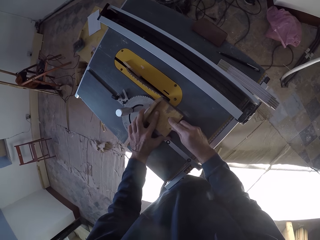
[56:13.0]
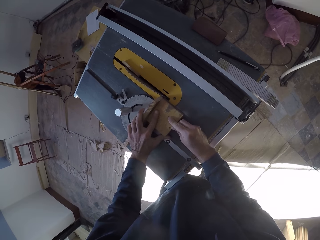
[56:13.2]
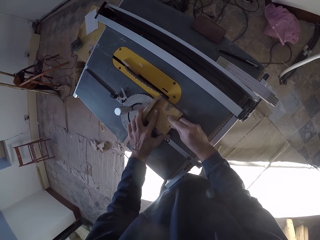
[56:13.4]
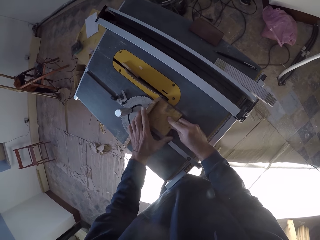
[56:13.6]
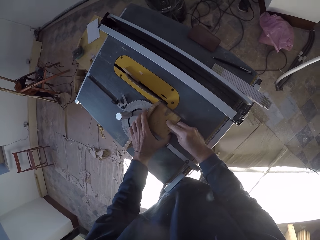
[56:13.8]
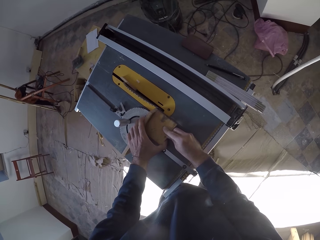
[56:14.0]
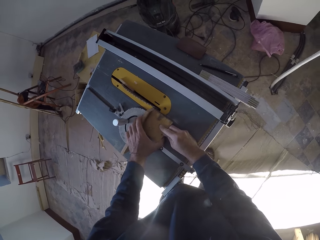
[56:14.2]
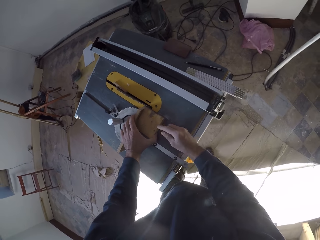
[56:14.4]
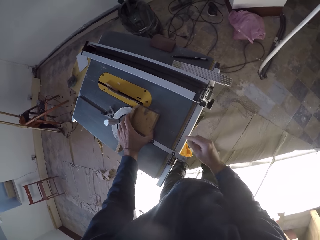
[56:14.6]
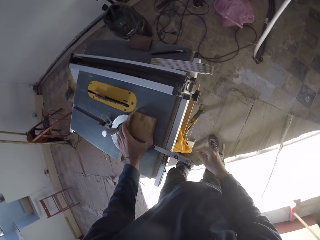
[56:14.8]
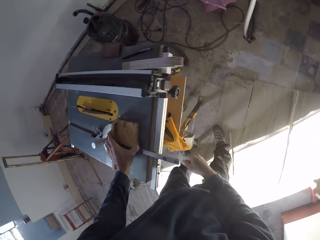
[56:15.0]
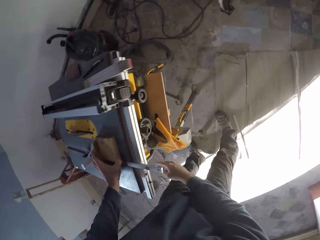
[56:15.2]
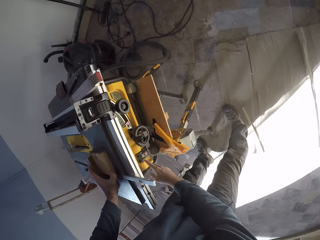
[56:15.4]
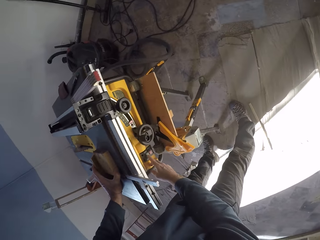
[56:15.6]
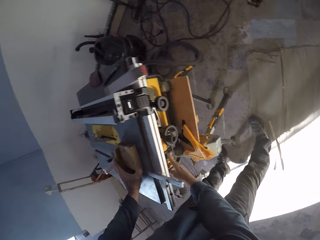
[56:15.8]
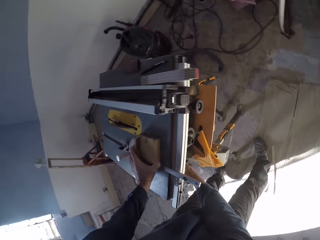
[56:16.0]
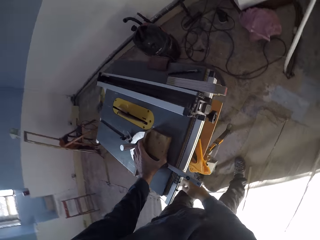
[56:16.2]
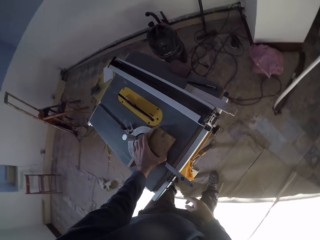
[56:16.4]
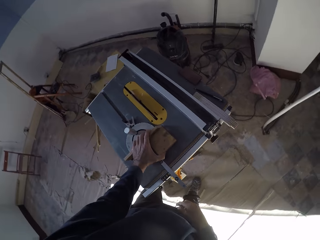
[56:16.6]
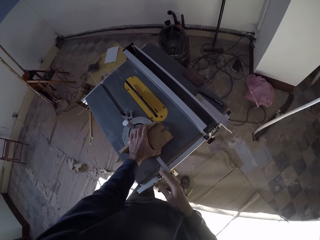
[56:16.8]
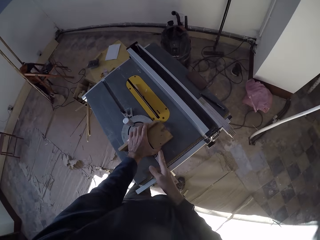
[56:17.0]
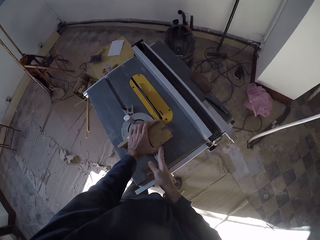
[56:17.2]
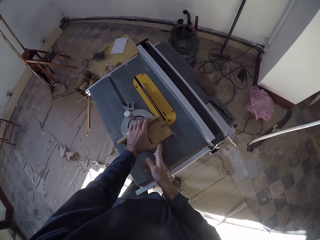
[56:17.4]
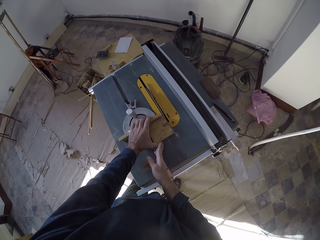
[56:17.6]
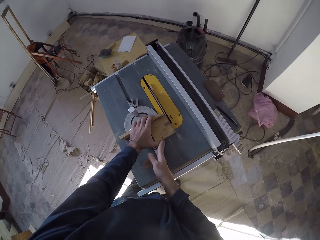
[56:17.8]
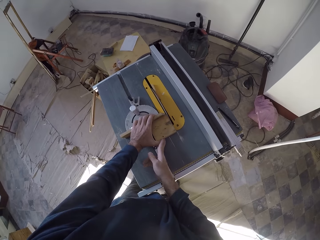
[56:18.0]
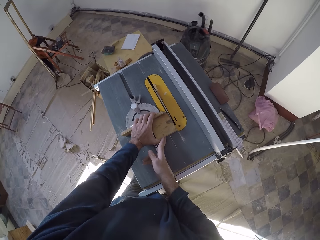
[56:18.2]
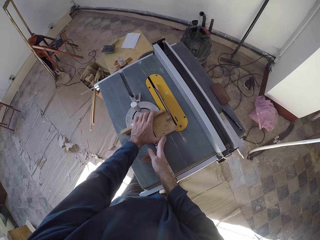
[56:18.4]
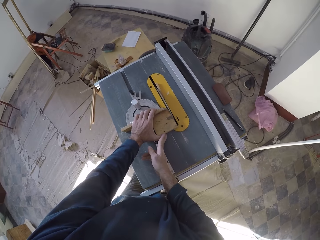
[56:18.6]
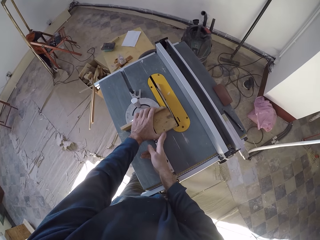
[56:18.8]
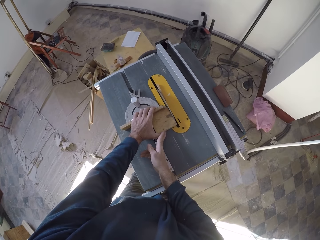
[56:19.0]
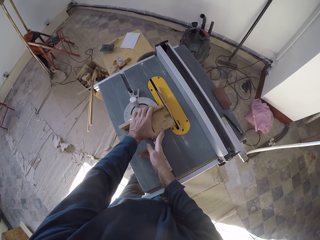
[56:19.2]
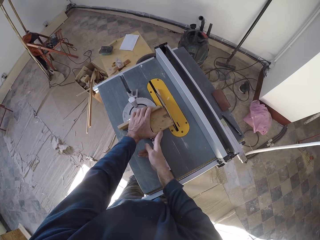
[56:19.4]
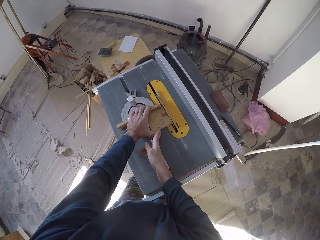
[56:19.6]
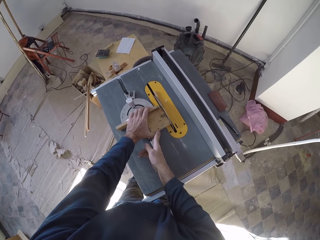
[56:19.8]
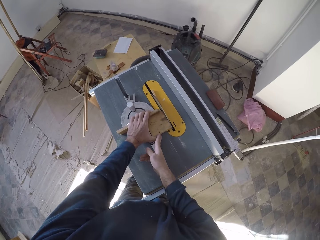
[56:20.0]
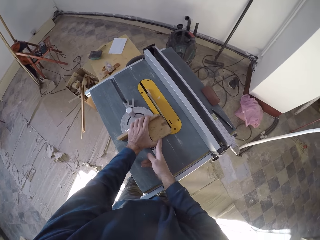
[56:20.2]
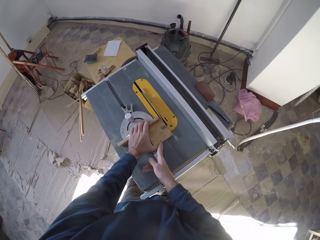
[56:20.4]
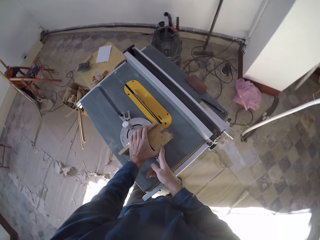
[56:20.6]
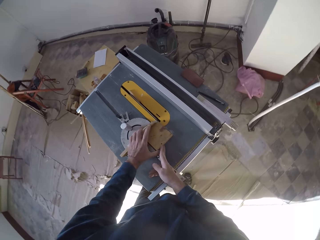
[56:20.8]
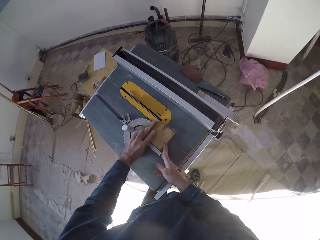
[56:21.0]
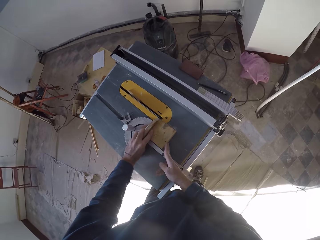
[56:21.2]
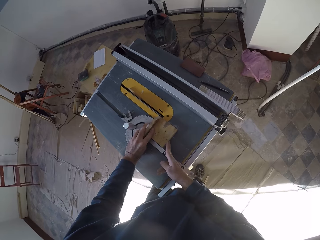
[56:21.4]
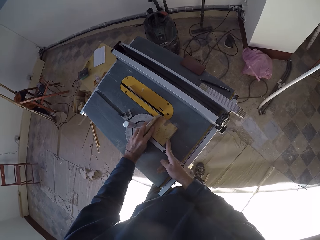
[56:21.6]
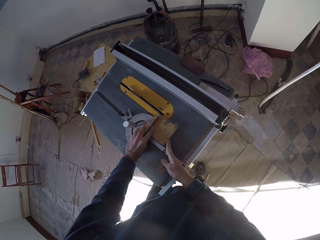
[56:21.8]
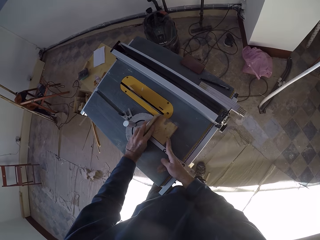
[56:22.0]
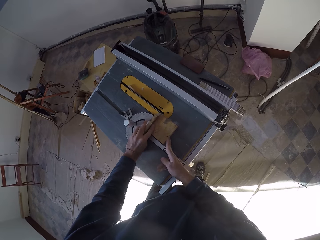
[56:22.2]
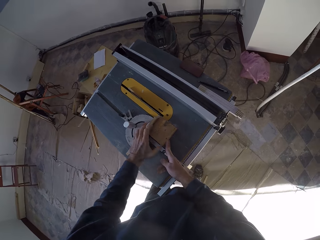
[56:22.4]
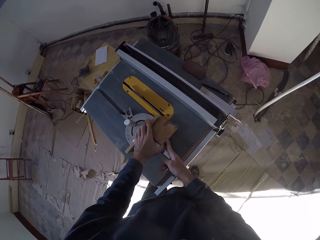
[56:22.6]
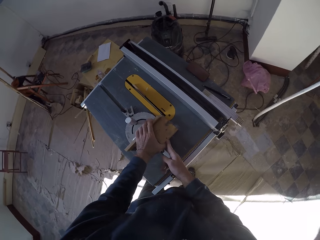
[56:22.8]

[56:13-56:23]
The camera wearer moves the mitre gauge of the table saw and the plank of wood with his left hand. He presses the power button on the table saw with his right hand. He cuts the plank of wood with the table saw blade.

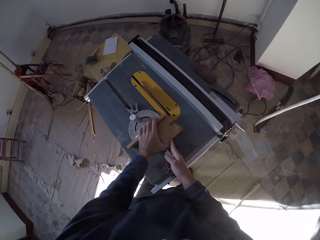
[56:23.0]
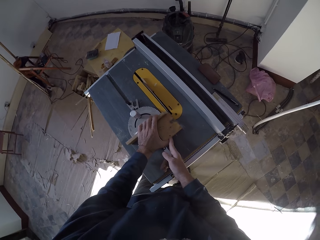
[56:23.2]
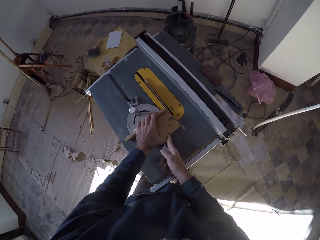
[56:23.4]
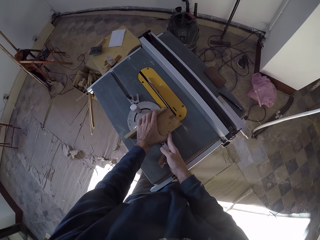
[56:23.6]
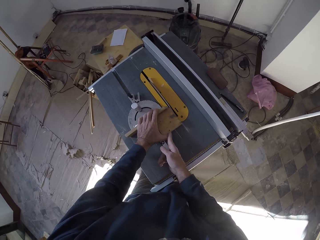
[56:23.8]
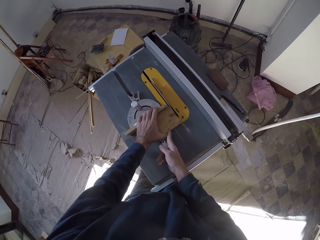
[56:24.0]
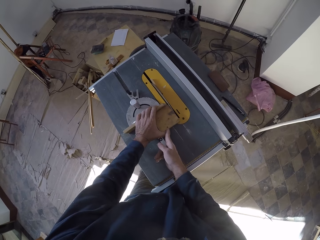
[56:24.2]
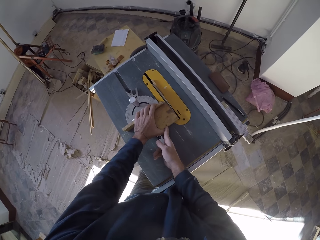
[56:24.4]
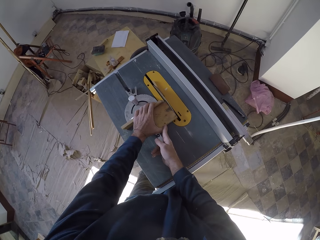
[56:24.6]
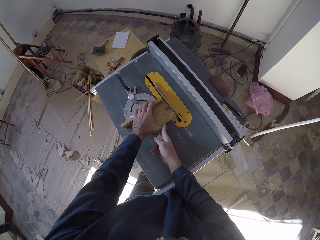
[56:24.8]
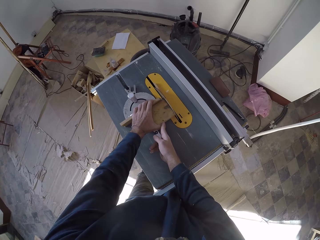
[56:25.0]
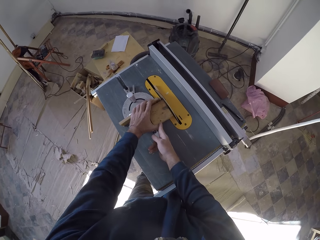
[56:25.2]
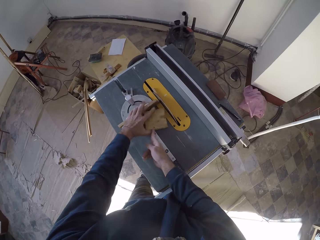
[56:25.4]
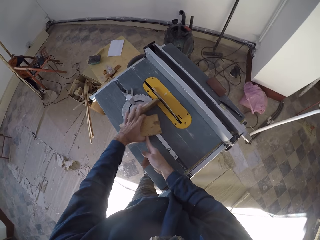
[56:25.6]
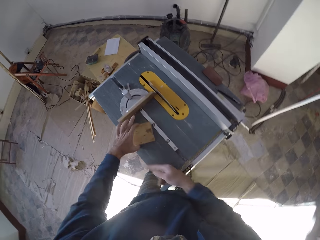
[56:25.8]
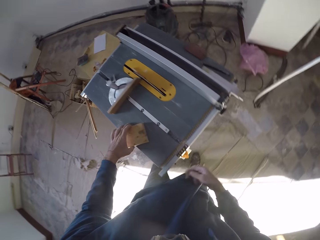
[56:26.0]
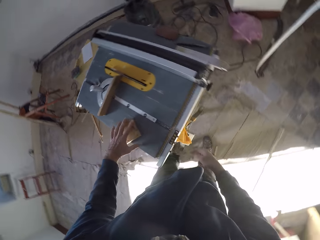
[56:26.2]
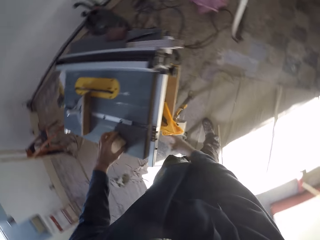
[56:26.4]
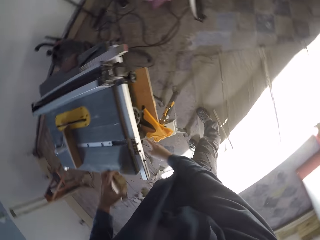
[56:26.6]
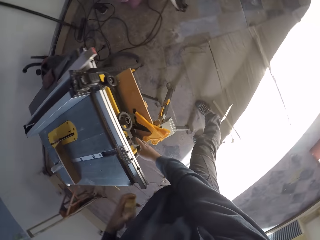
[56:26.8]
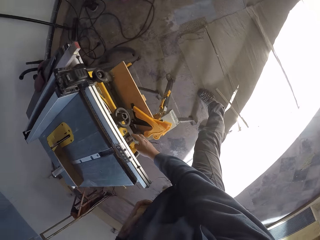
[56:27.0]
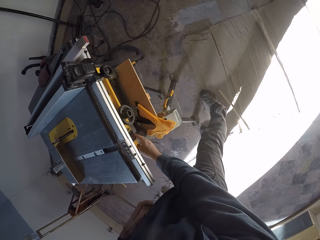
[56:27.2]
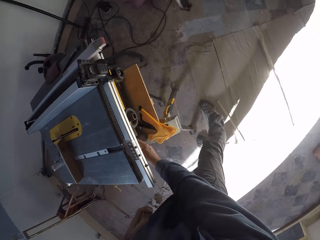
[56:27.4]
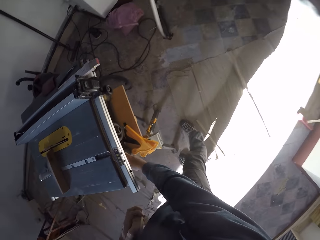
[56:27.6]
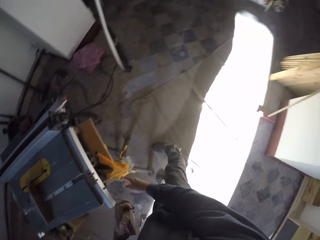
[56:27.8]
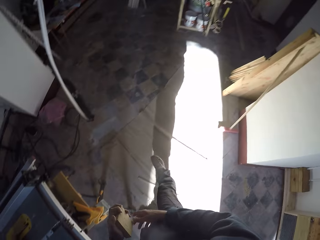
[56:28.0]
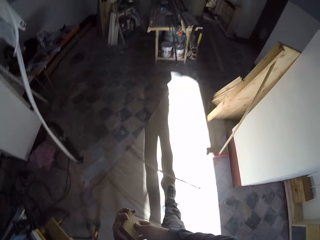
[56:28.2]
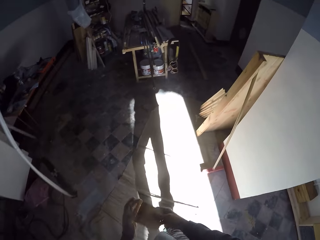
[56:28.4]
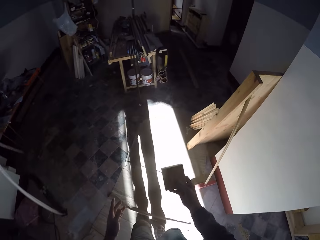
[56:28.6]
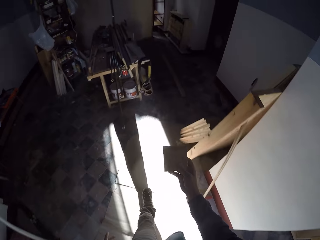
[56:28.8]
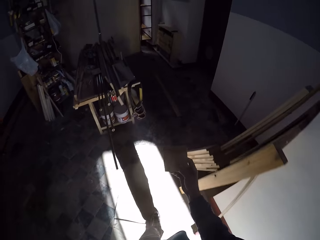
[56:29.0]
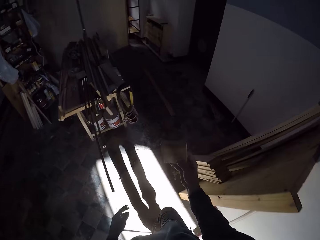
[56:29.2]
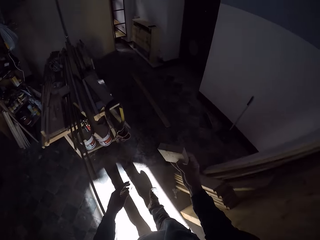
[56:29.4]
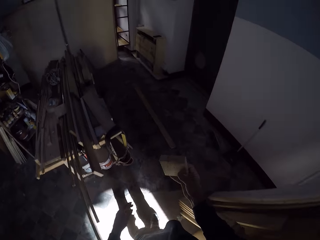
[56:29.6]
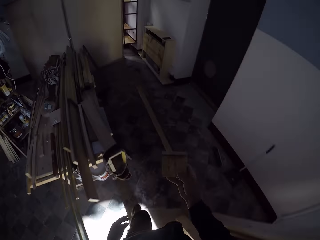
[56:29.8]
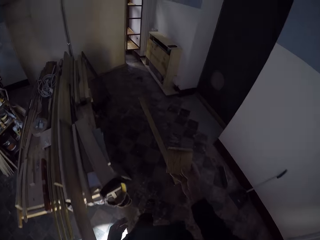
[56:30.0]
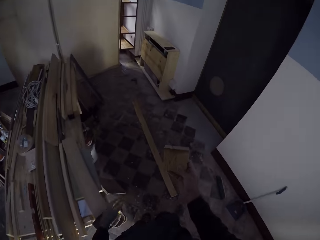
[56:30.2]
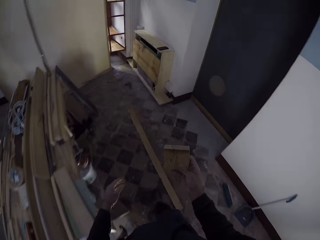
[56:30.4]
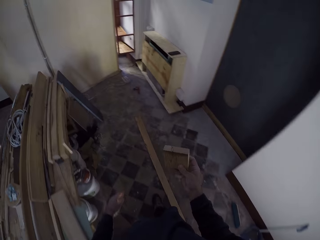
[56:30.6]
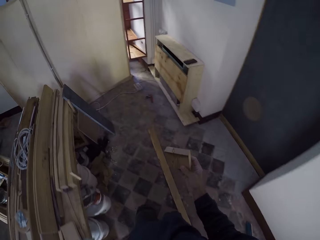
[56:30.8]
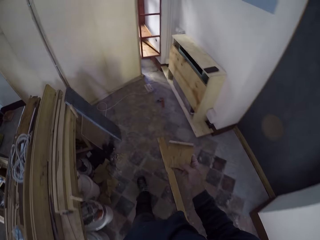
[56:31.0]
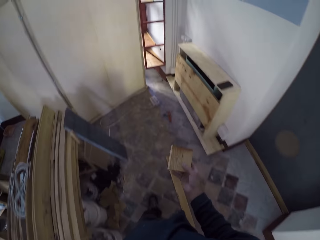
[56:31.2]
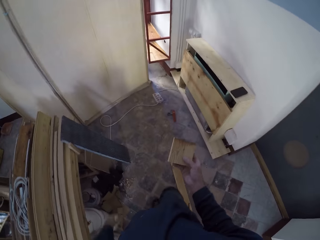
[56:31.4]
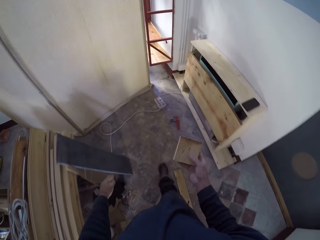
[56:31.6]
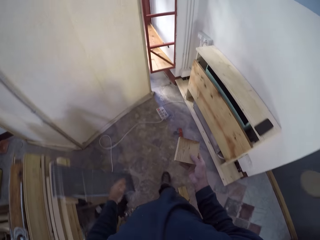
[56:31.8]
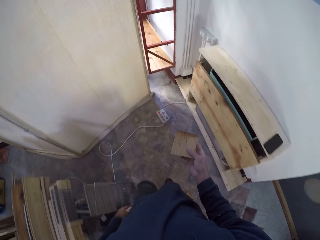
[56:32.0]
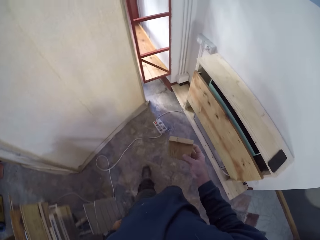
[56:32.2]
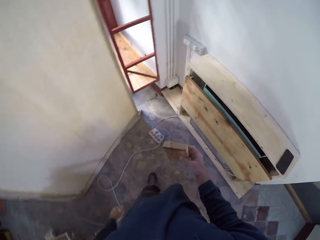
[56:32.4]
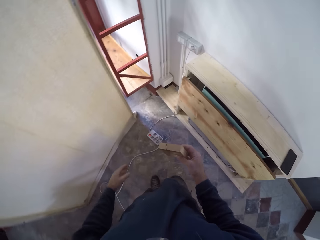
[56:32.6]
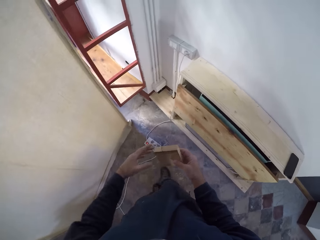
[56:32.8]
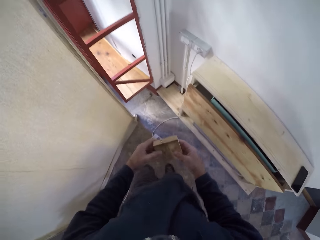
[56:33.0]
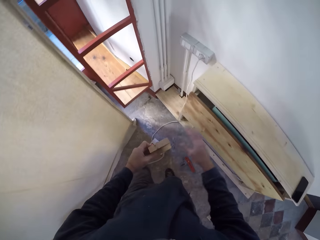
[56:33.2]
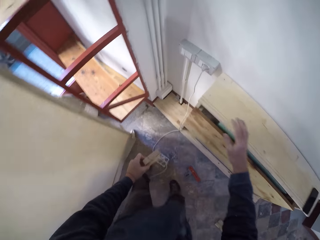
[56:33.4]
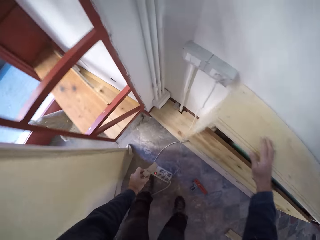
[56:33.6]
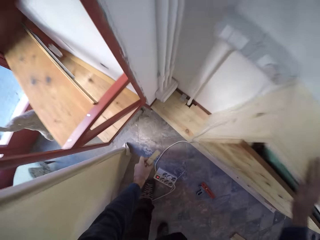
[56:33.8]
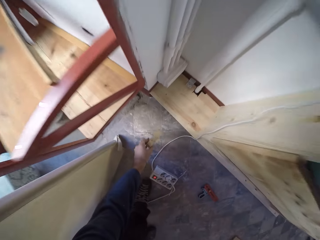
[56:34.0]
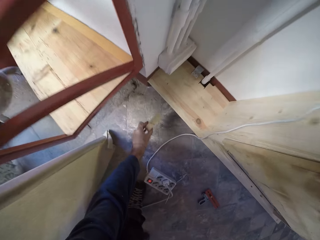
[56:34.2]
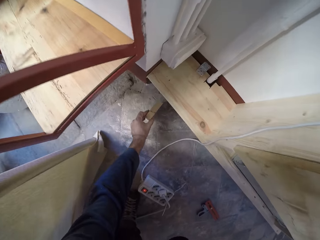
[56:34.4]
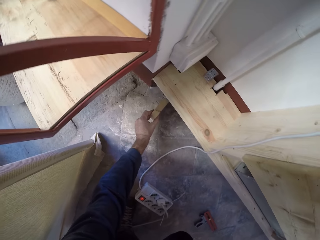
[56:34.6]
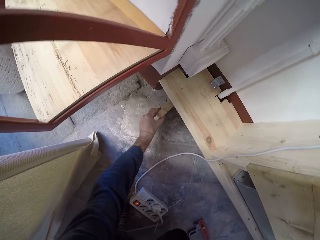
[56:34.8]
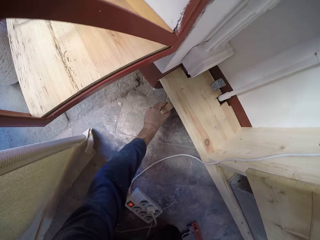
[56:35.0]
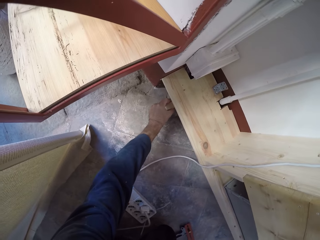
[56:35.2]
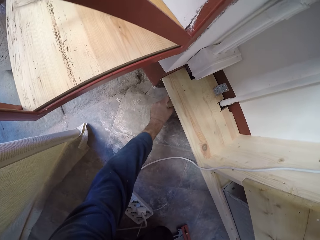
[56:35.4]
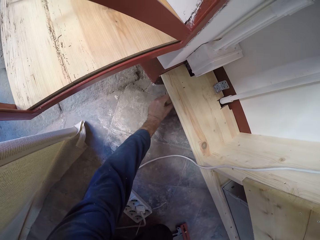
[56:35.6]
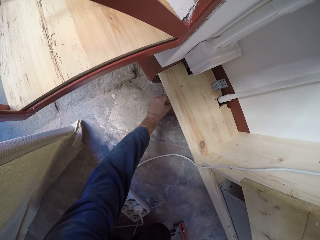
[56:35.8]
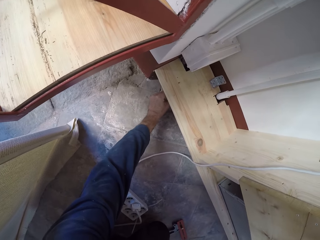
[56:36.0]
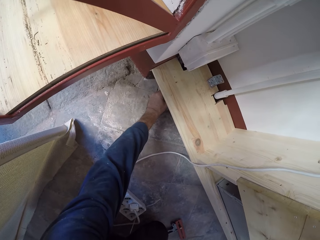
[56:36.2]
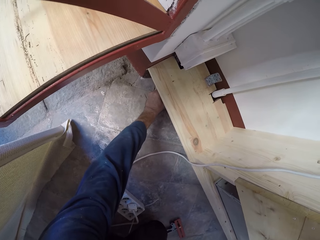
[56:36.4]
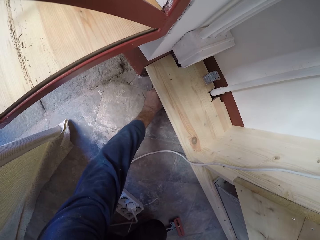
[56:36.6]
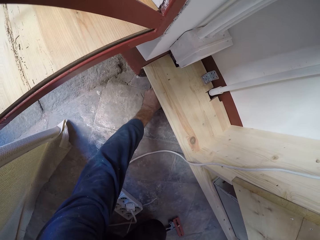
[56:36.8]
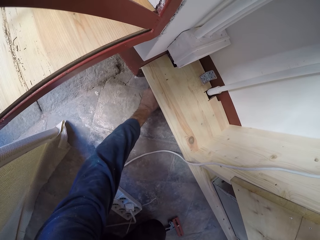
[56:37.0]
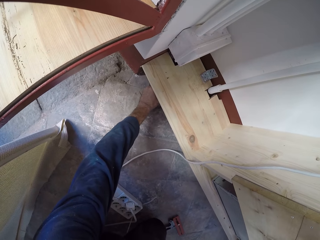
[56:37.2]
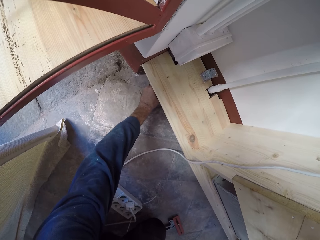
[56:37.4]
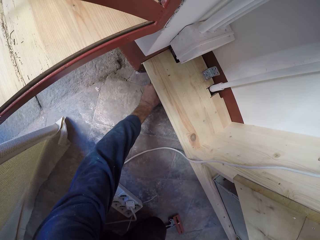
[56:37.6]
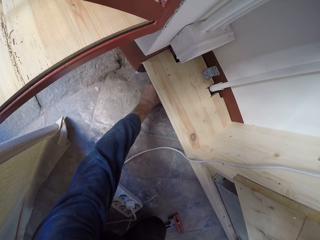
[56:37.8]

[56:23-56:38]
The camera wearer looks at the wood. He cuts the wood. He picks the plank of wood from the table saw with his left hand. He adjusts the working machine. He presses the power button on the table saw with his right hand. He walks to the other end of the room. He passes the plank of wood in his left hand to his right hand. He passes the plank of wood in his right hand to his left hand. He places the plank of wood in his left hand under the platform.
